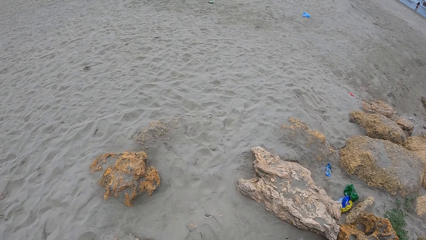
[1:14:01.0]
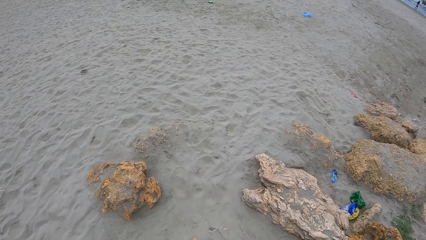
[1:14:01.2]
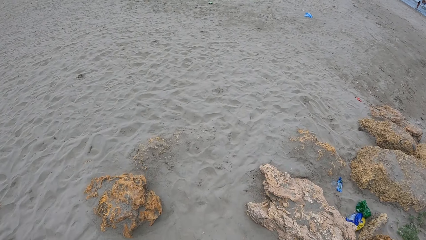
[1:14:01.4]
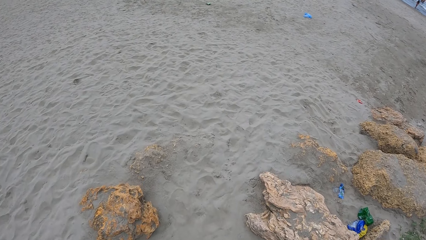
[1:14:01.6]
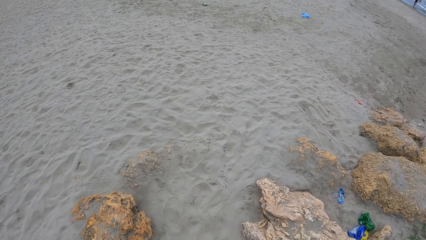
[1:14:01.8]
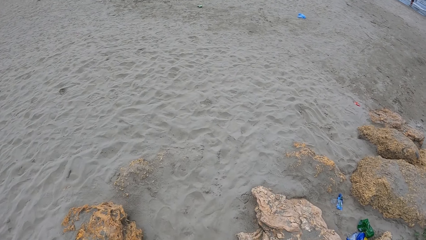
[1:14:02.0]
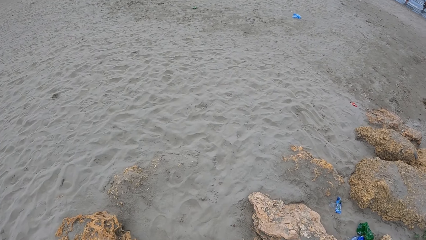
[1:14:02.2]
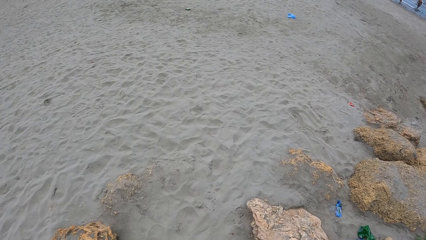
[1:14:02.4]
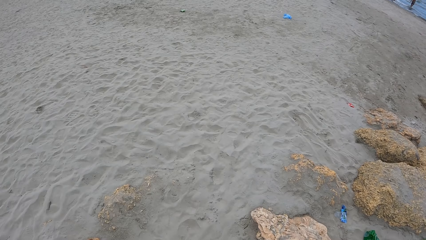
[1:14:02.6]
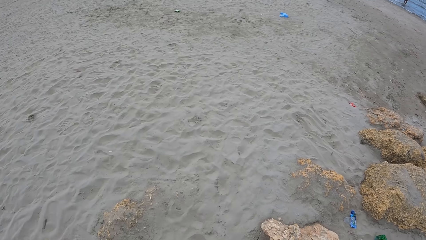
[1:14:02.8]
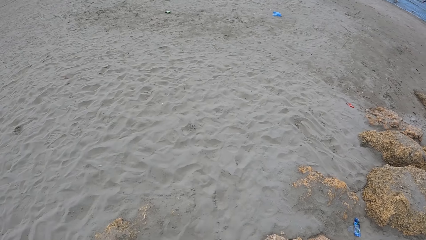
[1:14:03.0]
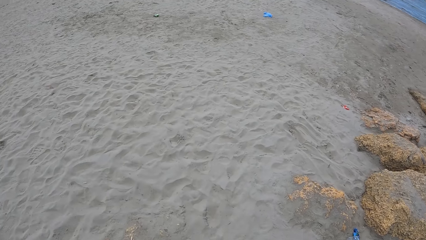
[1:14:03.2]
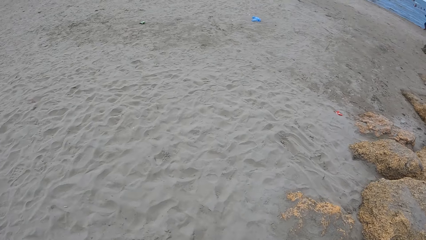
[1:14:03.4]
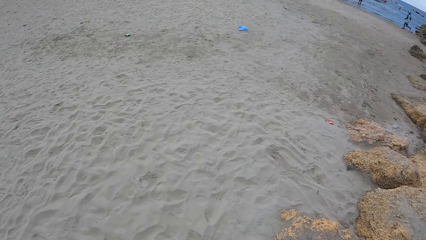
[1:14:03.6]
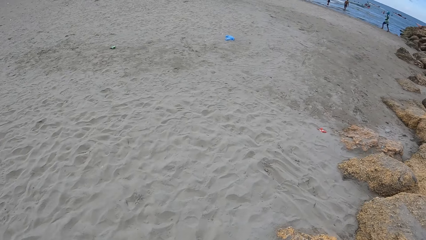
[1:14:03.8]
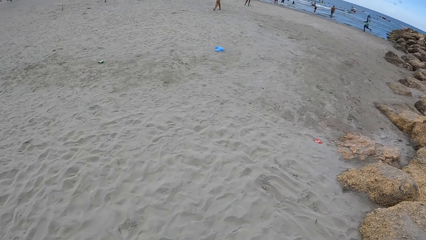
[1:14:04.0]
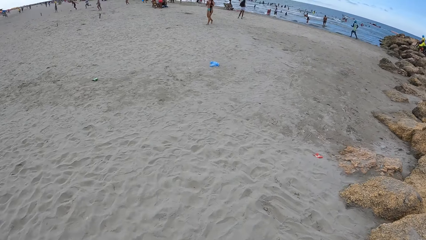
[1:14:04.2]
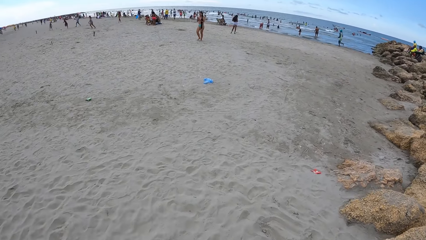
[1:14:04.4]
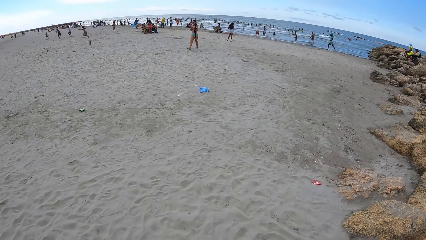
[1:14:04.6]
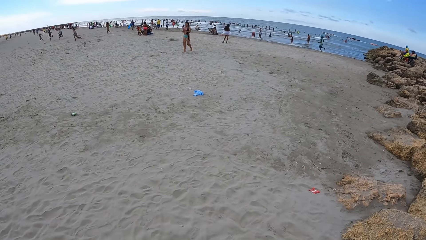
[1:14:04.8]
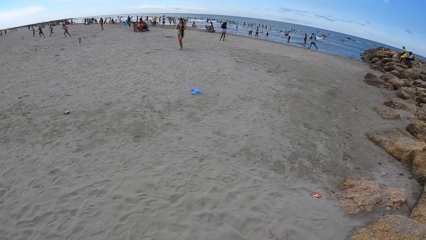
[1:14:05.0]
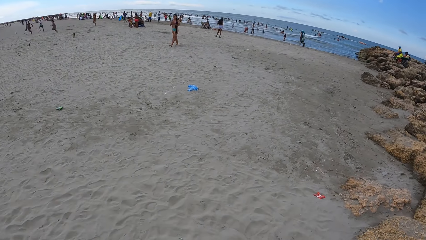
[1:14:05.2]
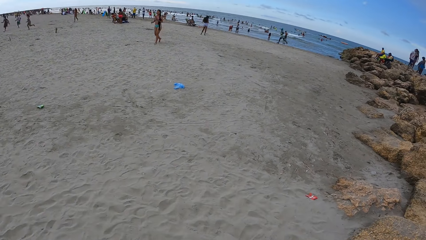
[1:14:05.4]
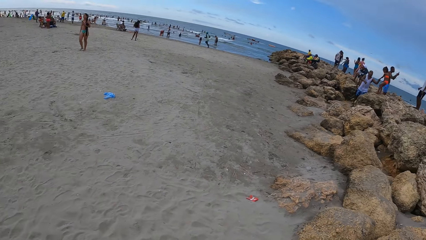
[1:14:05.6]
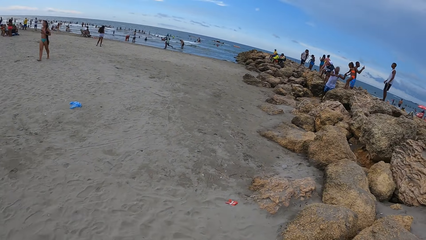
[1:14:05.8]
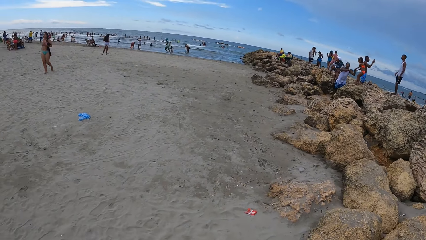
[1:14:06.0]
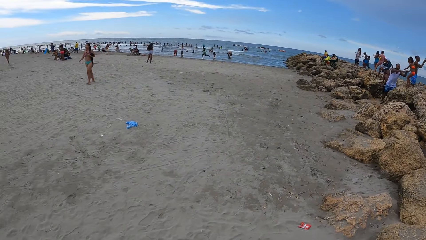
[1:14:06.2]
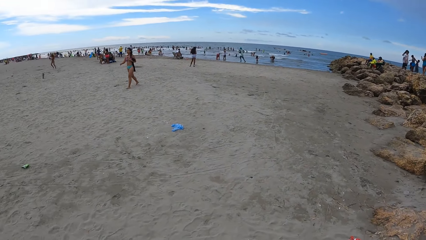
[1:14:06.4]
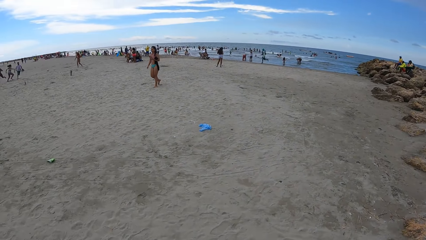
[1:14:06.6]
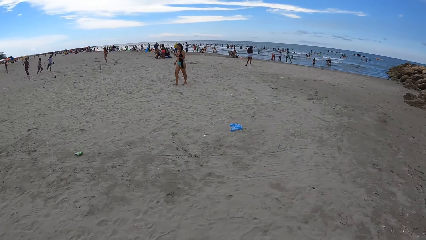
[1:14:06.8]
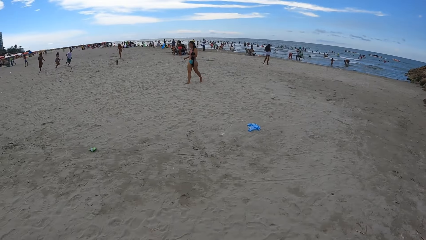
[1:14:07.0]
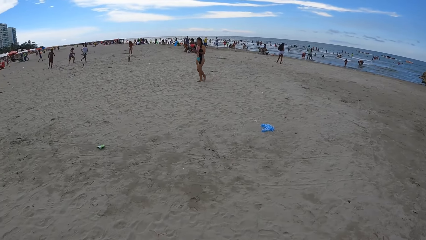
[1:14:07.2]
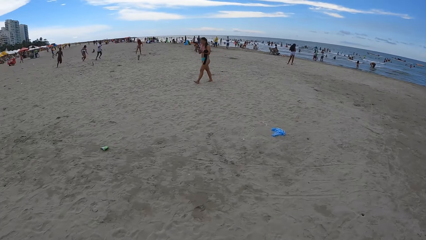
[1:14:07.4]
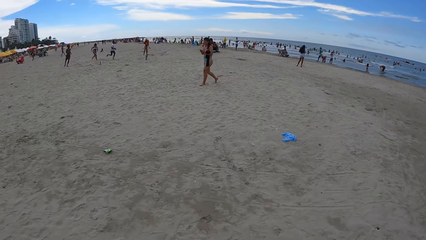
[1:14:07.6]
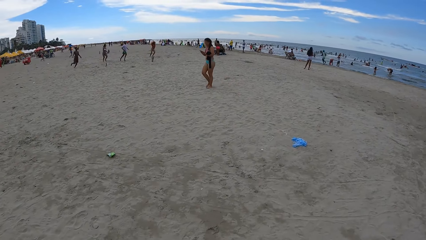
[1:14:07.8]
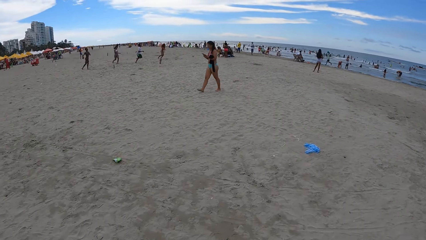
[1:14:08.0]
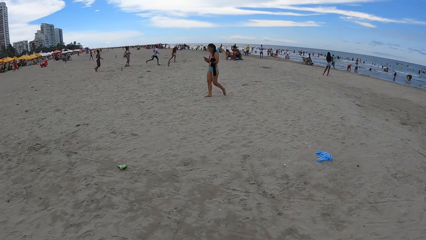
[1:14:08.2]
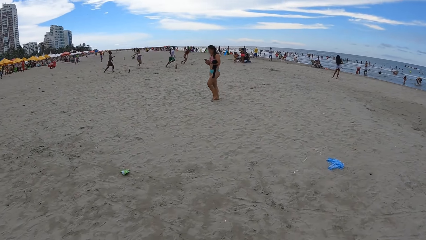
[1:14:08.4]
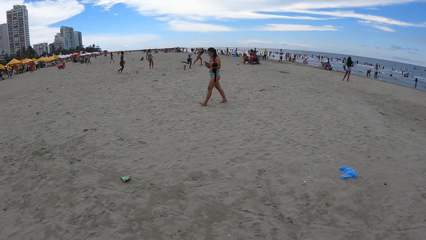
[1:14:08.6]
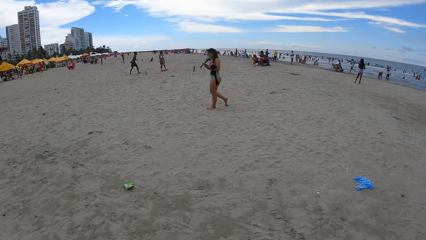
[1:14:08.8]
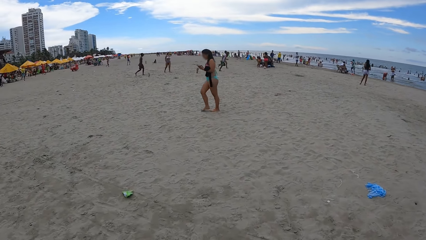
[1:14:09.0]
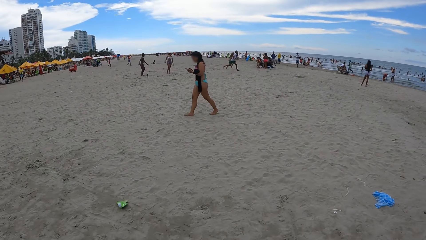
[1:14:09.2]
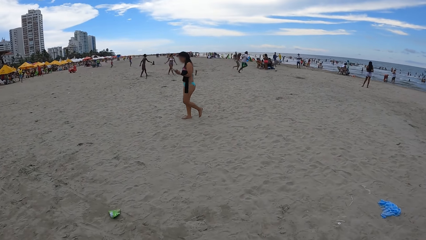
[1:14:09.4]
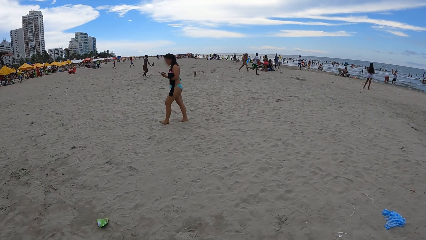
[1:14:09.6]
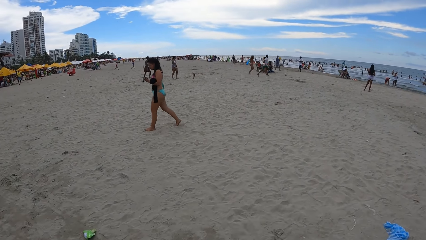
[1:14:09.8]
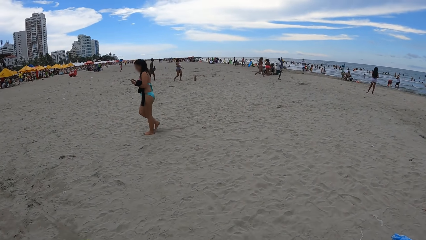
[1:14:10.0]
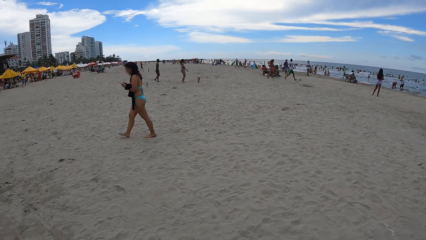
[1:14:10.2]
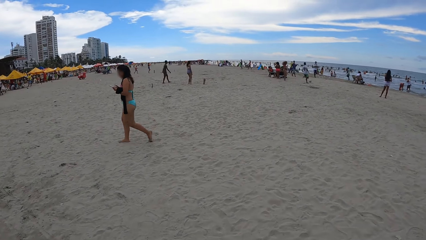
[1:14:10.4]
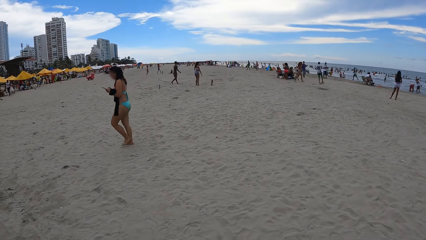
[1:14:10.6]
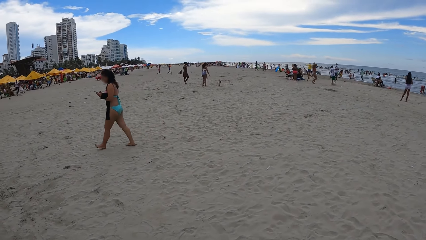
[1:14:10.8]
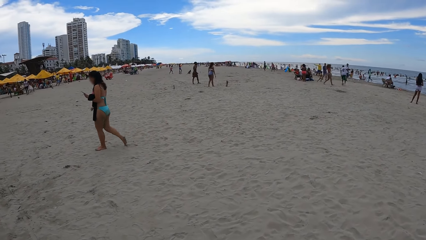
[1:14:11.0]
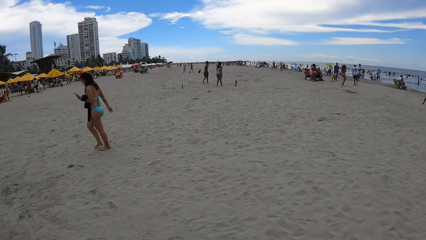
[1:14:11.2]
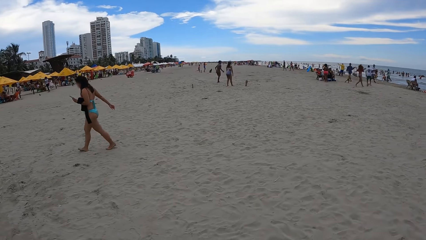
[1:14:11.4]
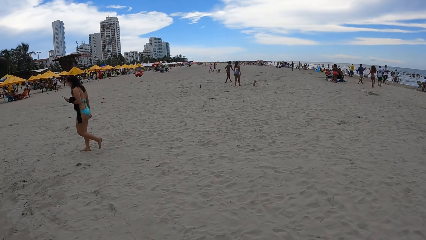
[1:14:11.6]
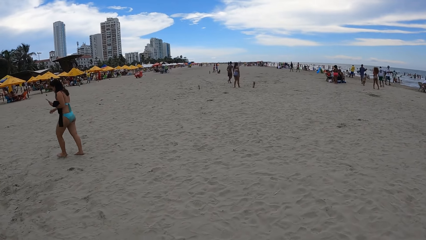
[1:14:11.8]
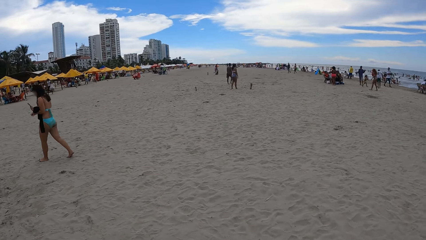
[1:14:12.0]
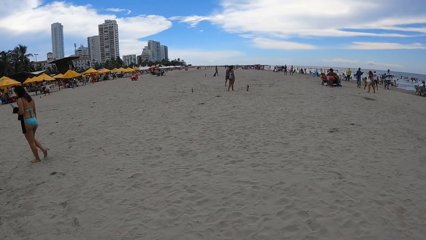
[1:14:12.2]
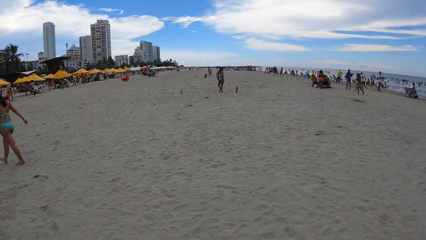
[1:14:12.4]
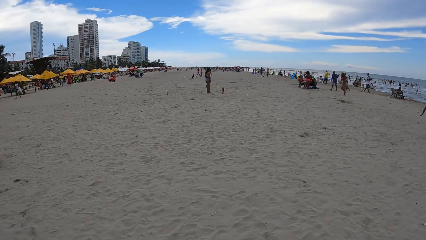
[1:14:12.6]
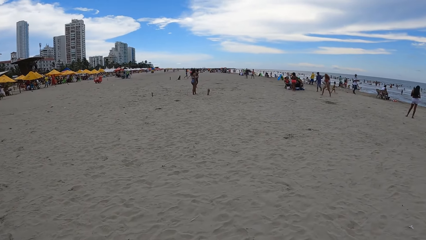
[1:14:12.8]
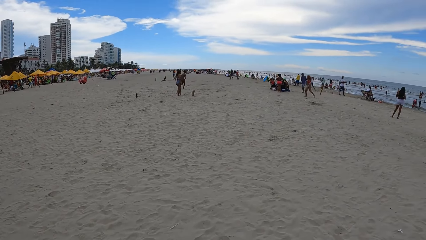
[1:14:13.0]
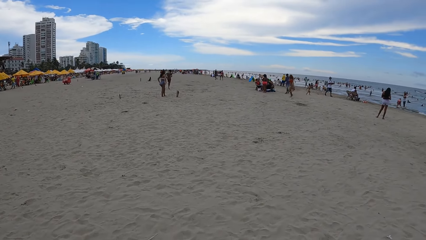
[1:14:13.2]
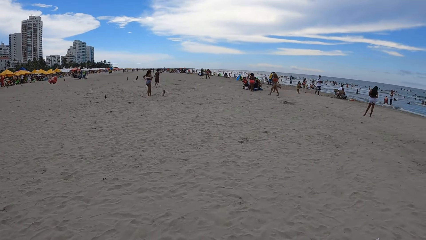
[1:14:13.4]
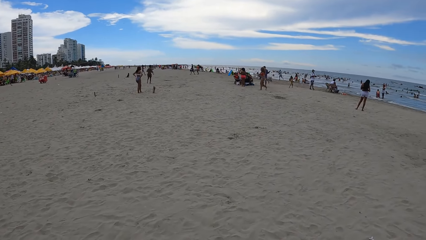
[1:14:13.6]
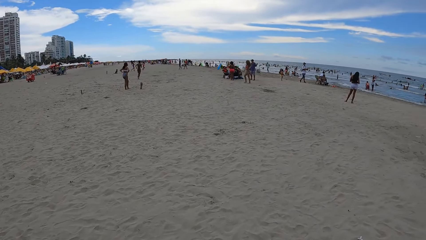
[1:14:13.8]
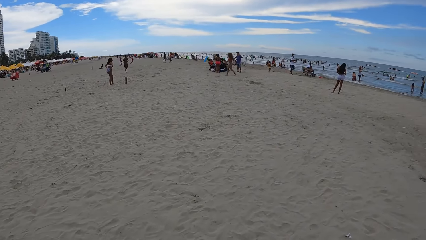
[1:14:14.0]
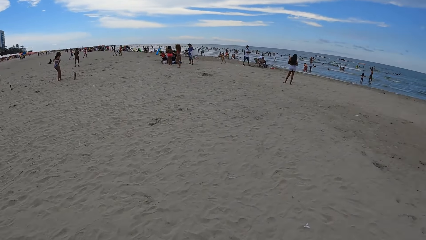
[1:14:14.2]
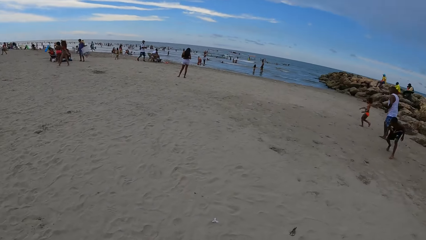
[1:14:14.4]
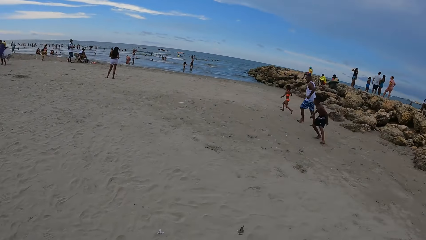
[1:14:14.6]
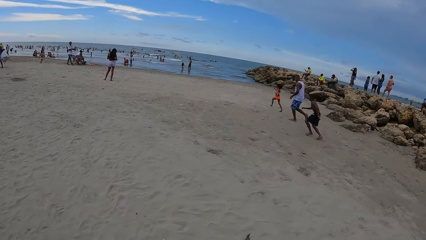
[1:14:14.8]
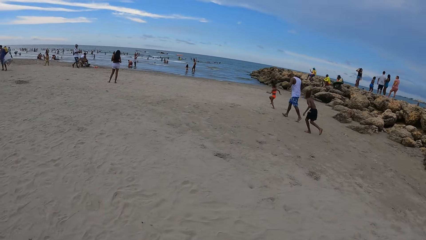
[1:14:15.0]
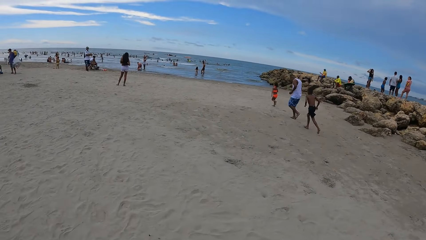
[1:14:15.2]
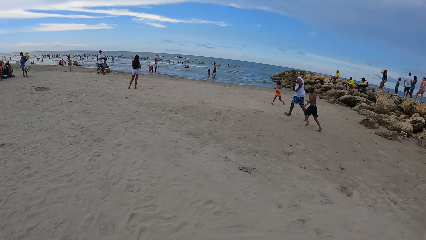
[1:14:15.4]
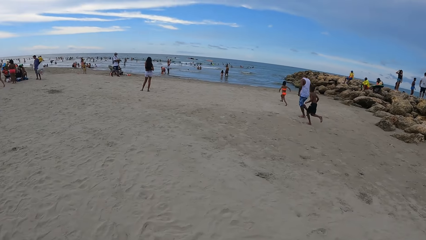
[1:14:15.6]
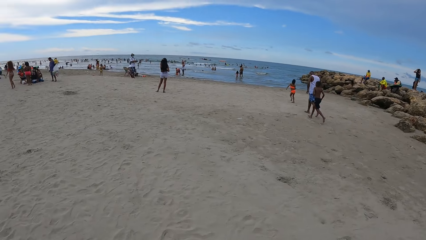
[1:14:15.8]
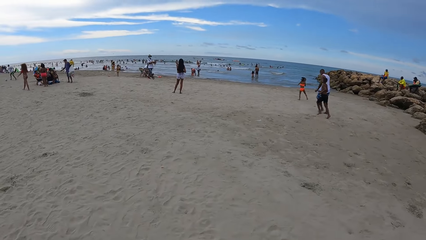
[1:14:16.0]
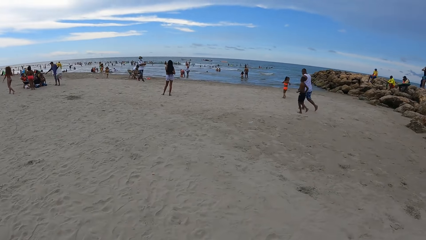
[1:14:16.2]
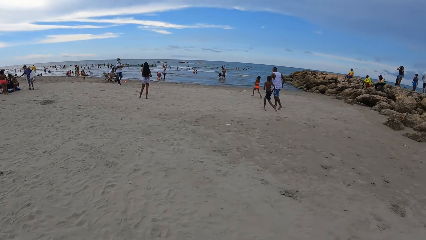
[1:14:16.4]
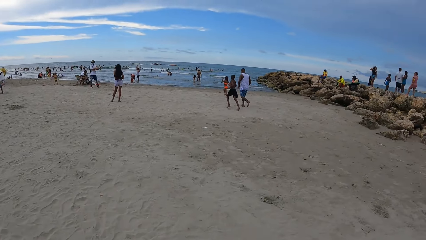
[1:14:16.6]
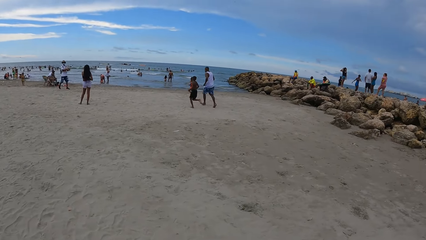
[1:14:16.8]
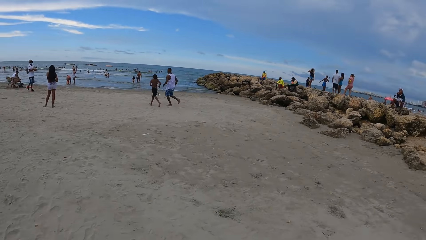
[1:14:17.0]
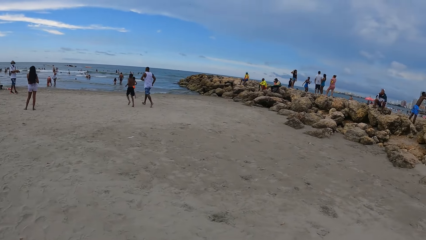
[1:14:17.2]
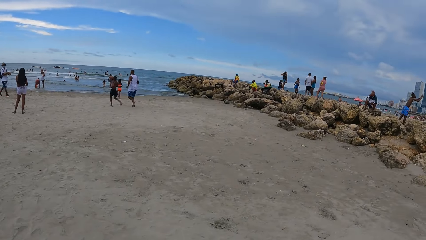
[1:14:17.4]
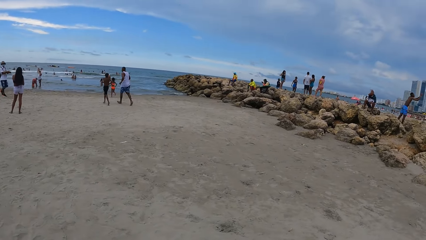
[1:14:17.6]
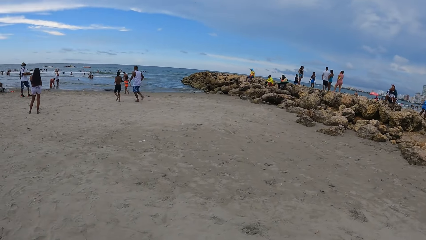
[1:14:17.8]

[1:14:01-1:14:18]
The camera wearer looks around. They walk on the beach. They walk on the beach again. They look around. They walk on the beach.
